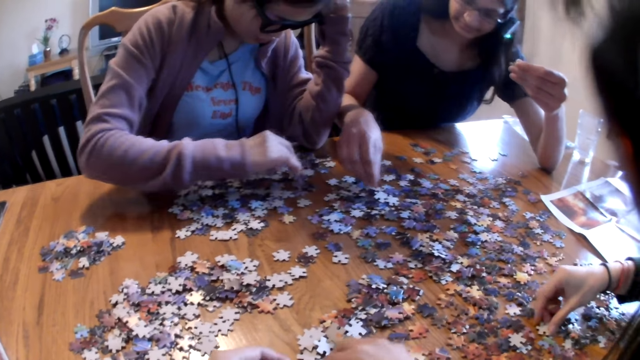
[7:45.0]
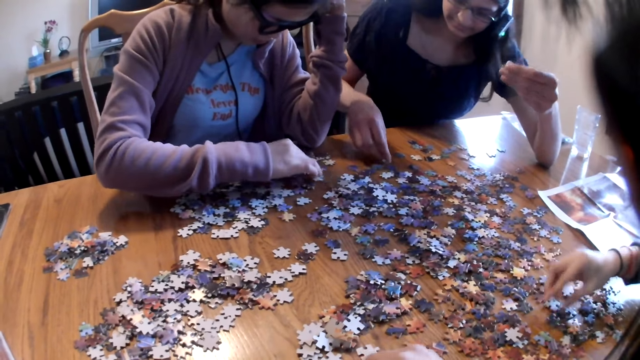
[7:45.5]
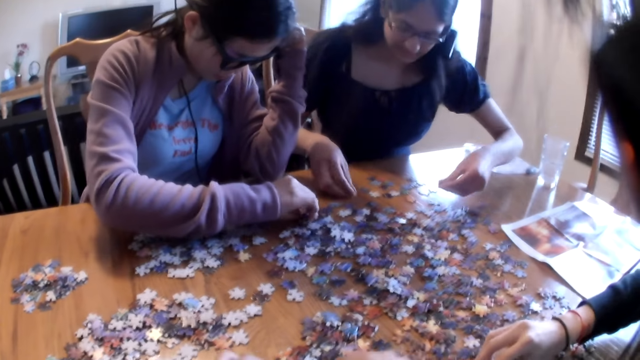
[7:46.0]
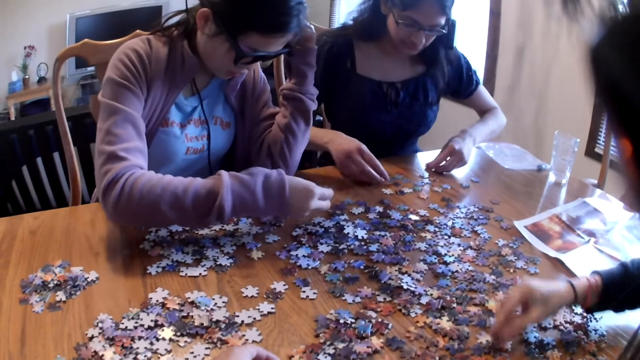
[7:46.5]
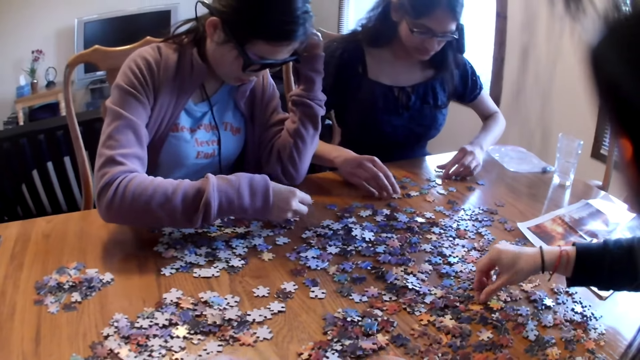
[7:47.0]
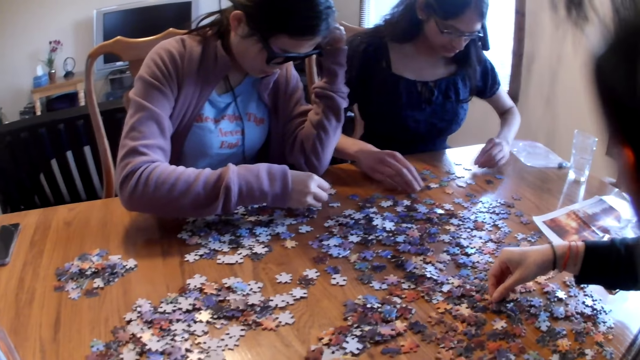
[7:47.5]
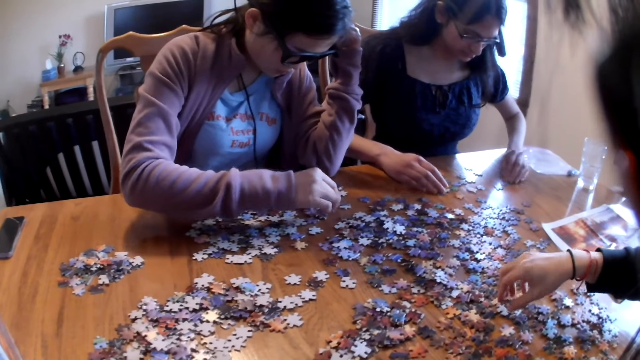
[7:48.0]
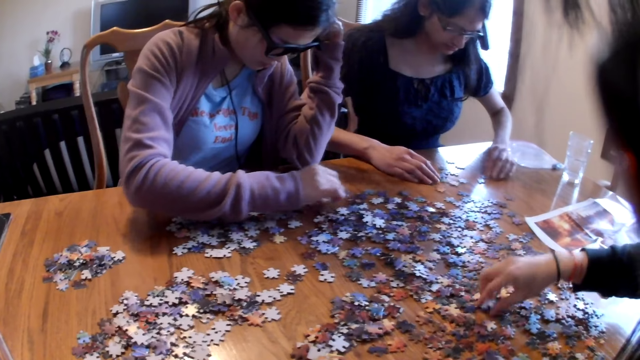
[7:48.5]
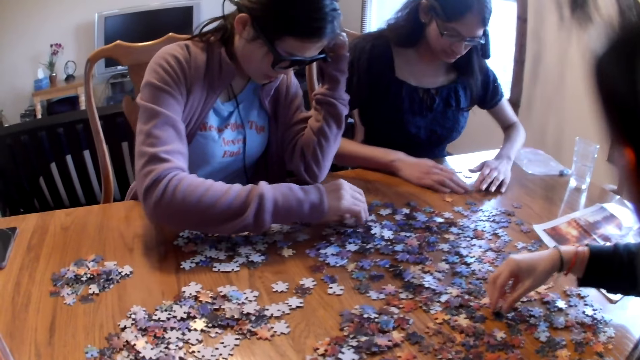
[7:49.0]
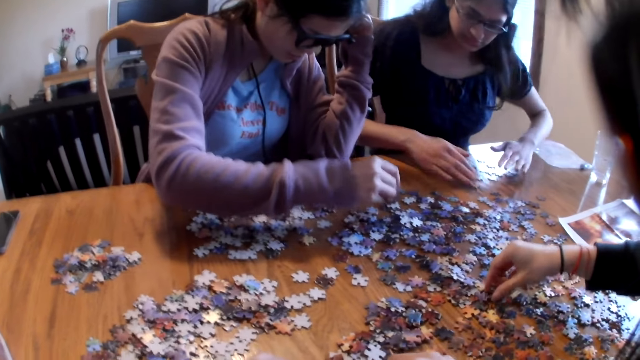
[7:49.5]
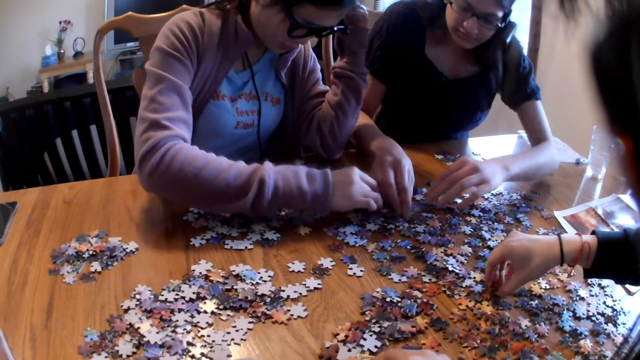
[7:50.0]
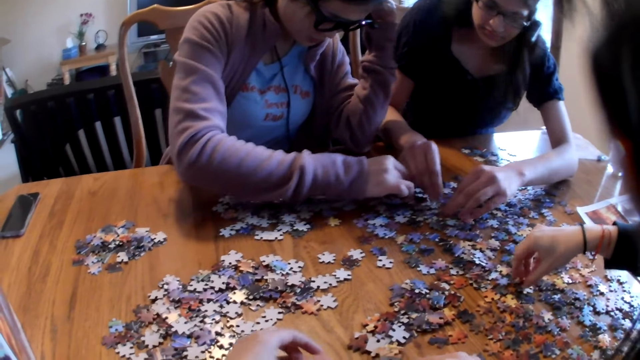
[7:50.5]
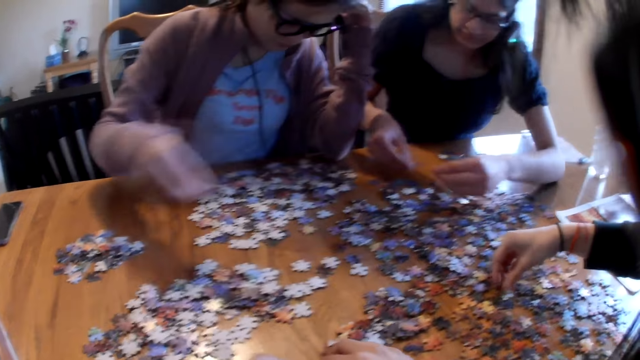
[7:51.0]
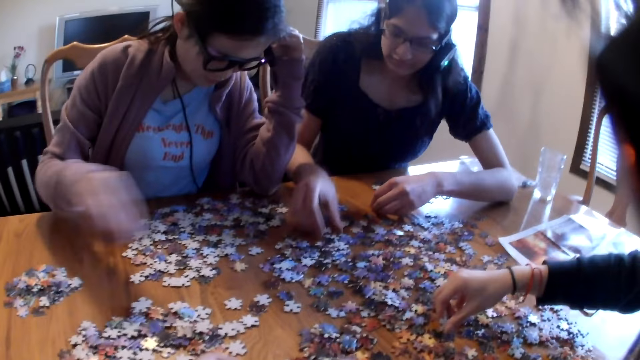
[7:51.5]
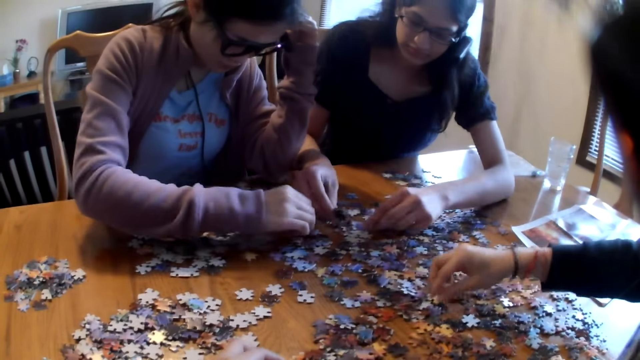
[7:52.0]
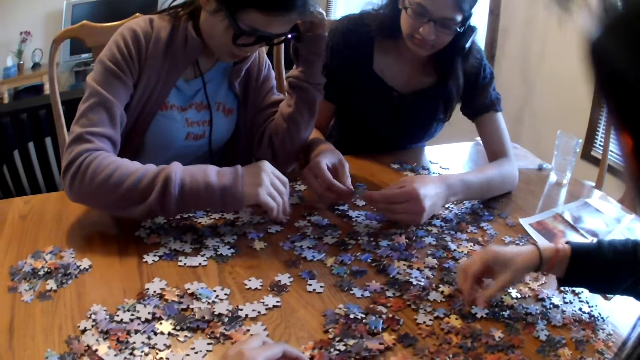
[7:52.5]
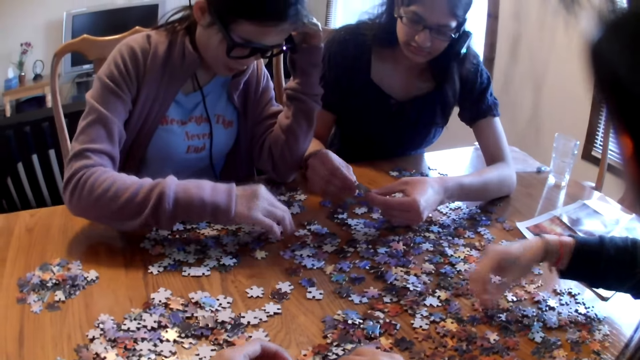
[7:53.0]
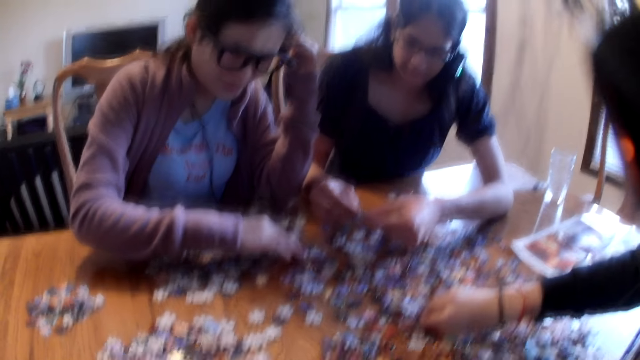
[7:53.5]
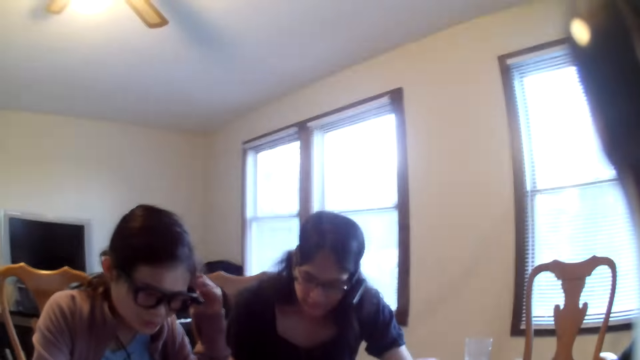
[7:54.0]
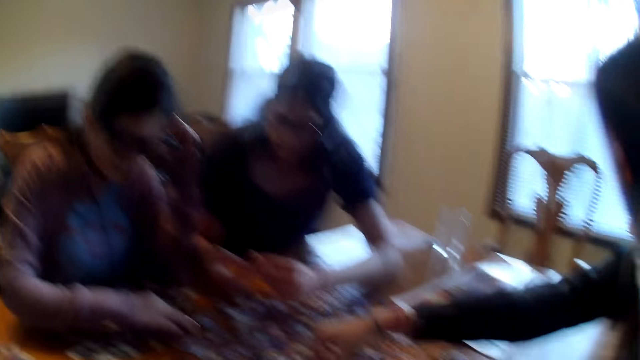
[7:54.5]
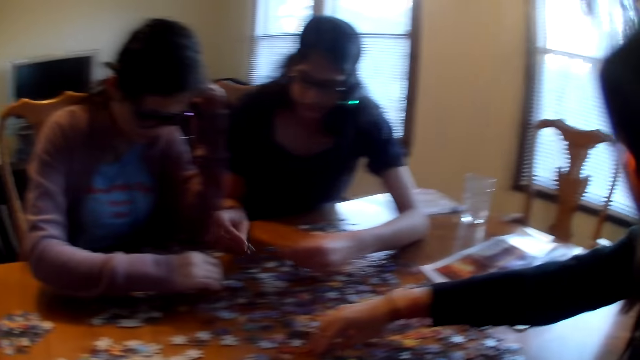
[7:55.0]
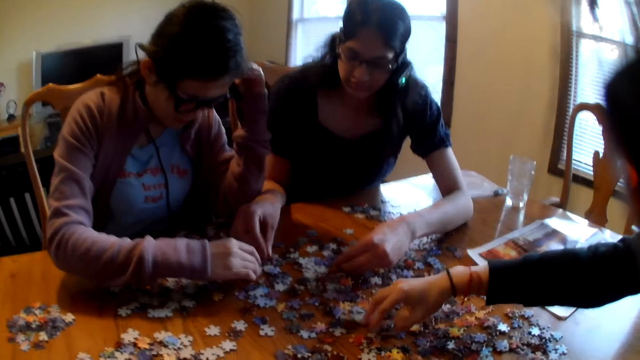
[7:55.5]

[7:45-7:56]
A woman moves the pieces on the table. Another woman picks the piece from the table, moves the pieces on the table, picks the piece from the table and moves the pieces on the table.

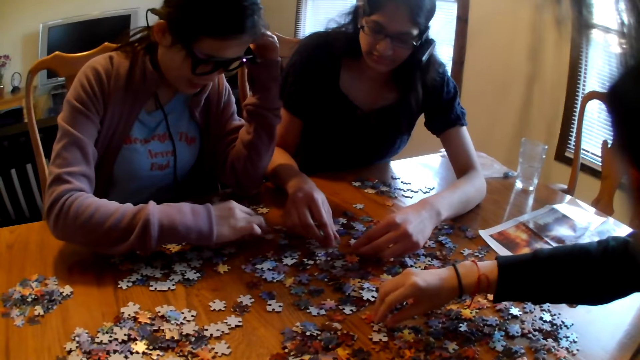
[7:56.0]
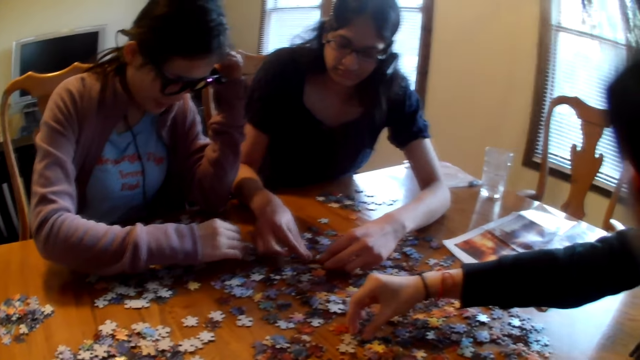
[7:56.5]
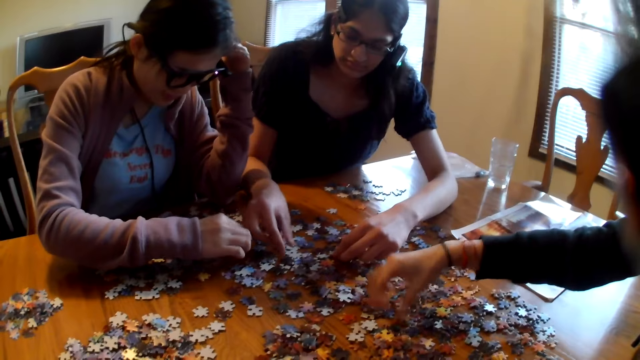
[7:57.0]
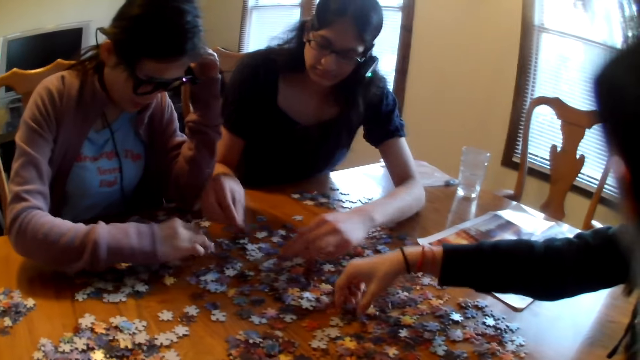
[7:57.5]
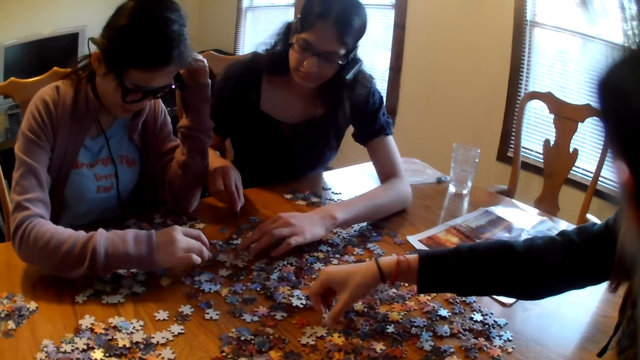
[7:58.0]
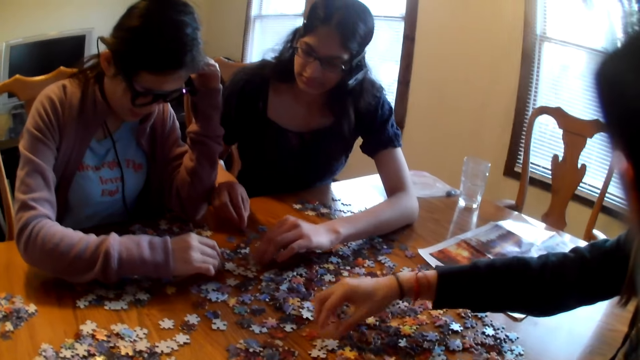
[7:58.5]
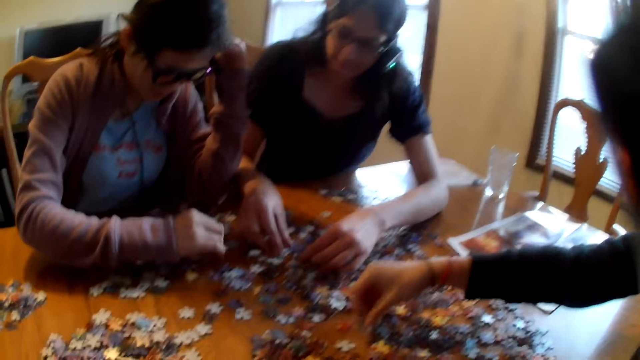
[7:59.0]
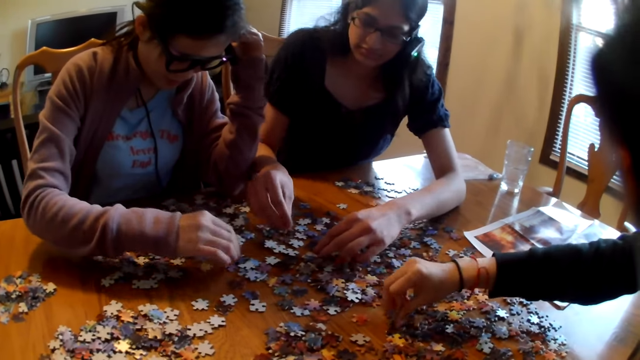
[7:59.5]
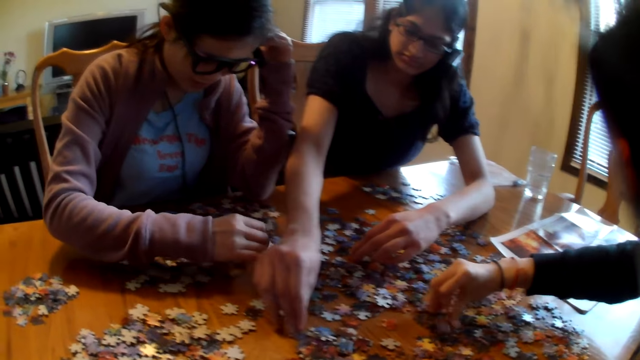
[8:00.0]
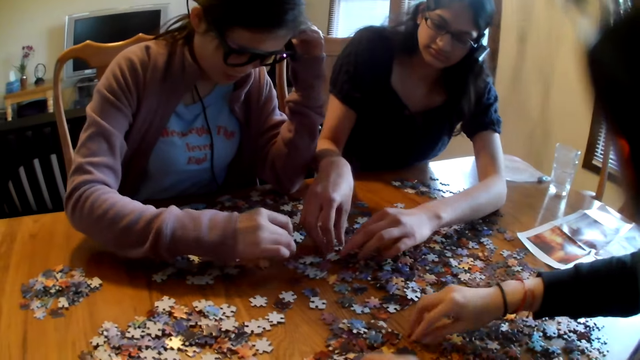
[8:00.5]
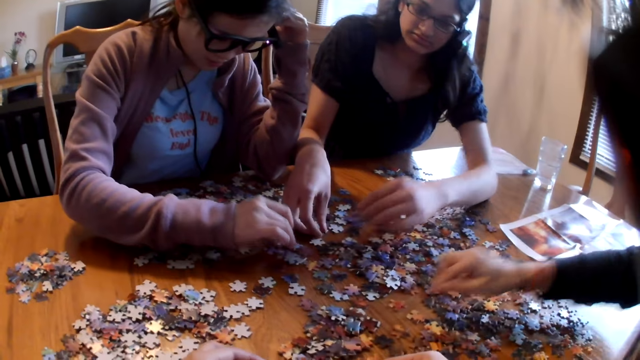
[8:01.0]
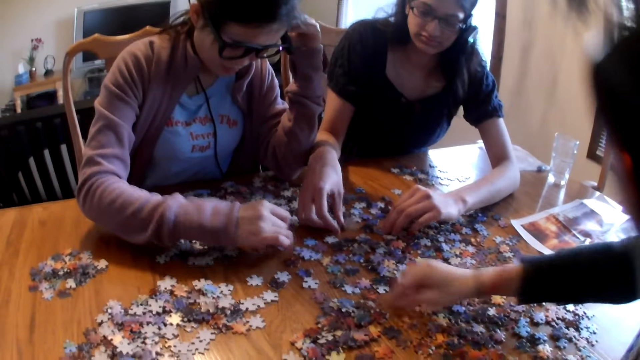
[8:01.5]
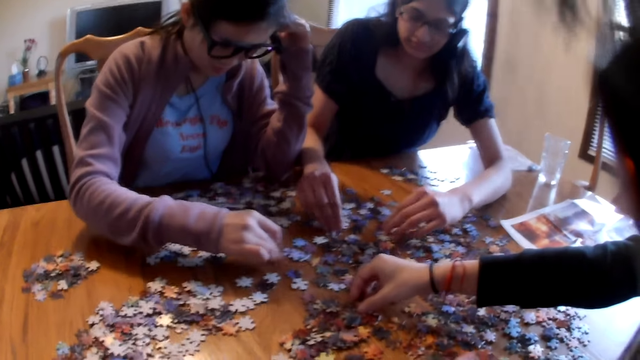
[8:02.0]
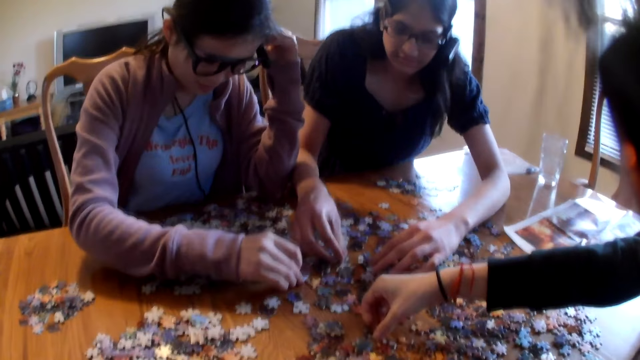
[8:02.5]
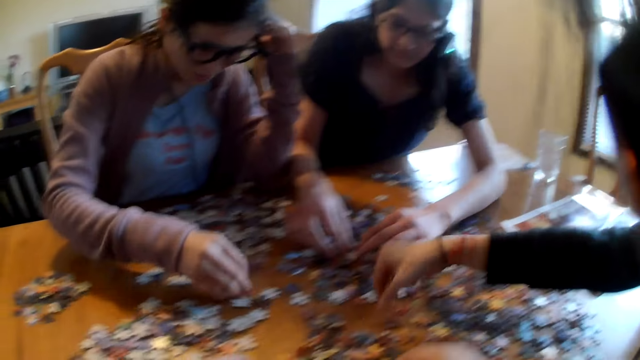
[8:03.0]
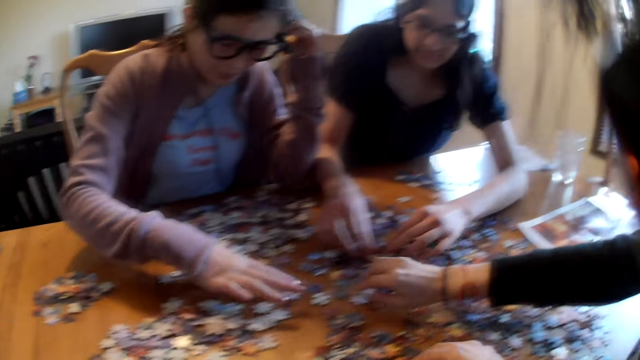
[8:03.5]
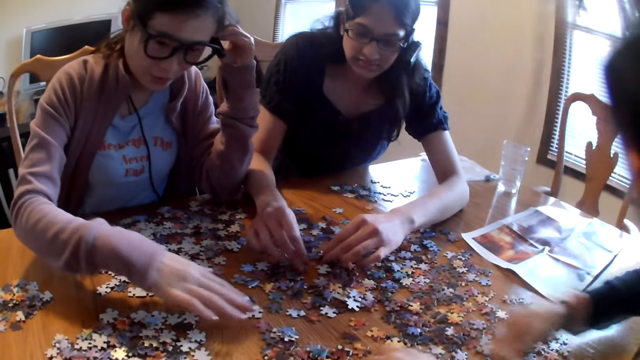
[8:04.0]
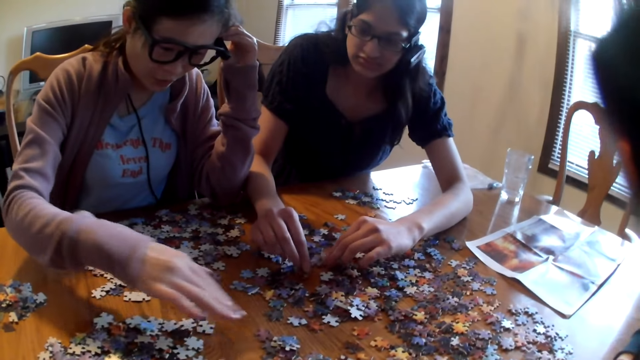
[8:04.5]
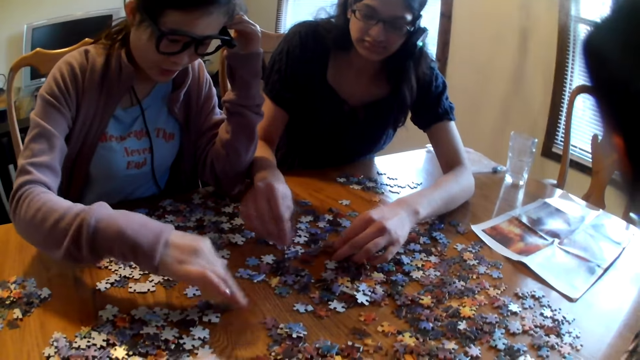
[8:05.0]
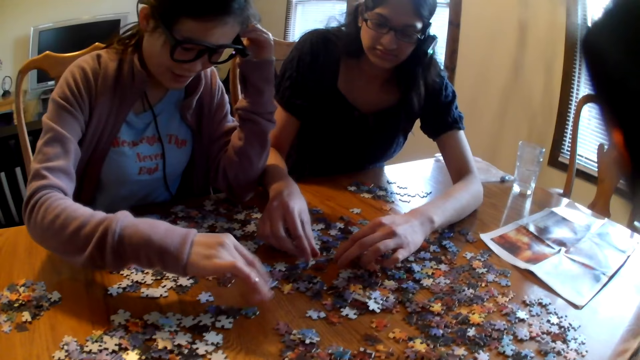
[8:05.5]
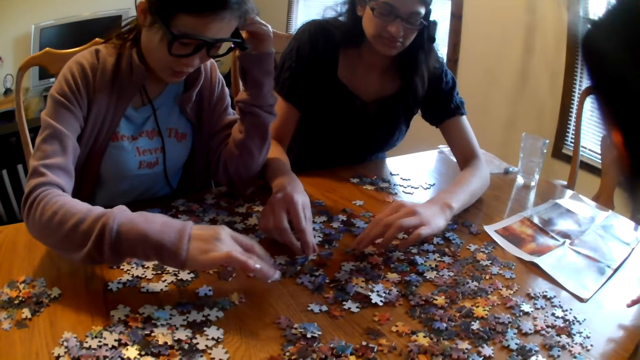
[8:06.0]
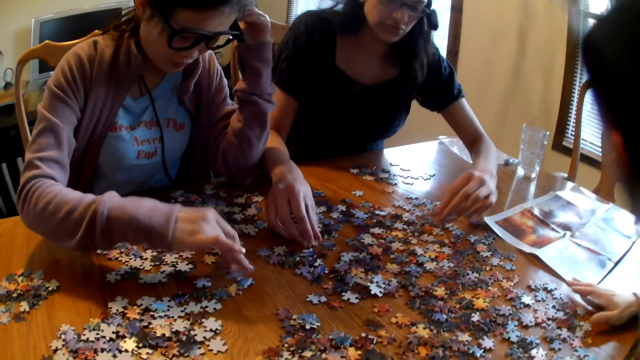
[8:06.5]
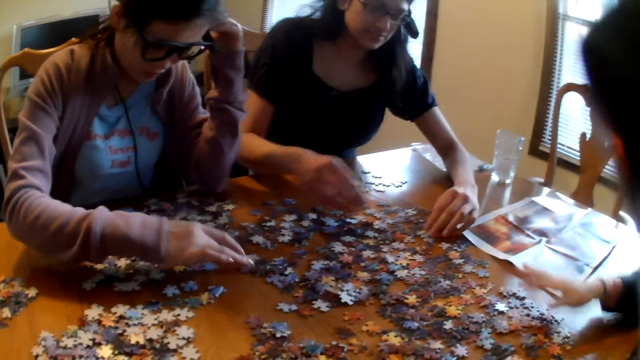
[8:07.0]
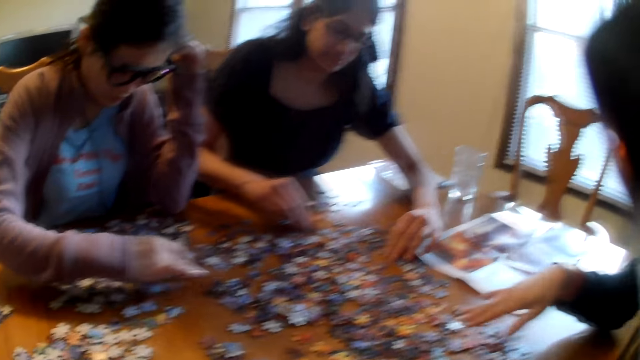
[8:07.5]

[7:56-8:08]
A woman picks the piece from the table. Another woman moves the pieces on the table. The first woman picks the piece from the table. The other woman moves the pieces on the table. A third woman moves the pieces on the table. The second woman moves the pieces on the table. The first woman moves the pieces on the table. The third woman moves the pieces on the table.
